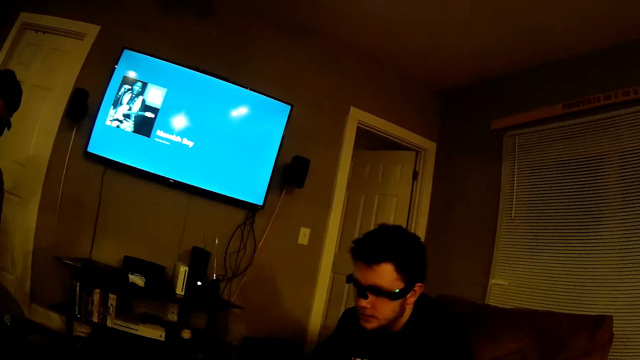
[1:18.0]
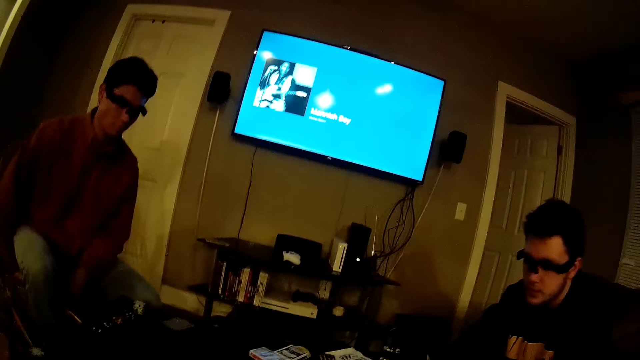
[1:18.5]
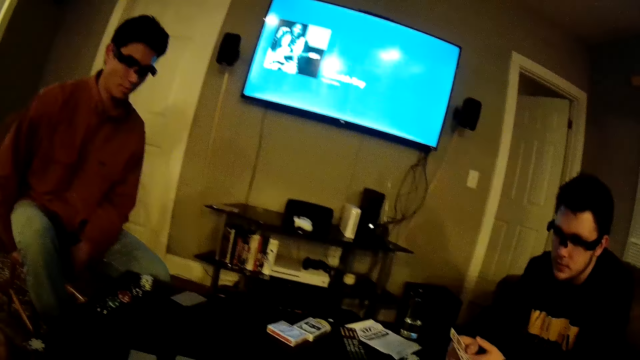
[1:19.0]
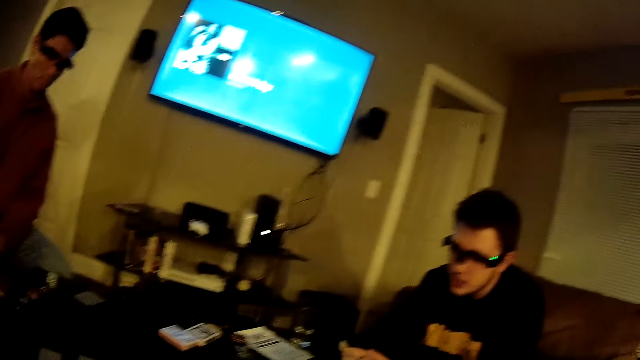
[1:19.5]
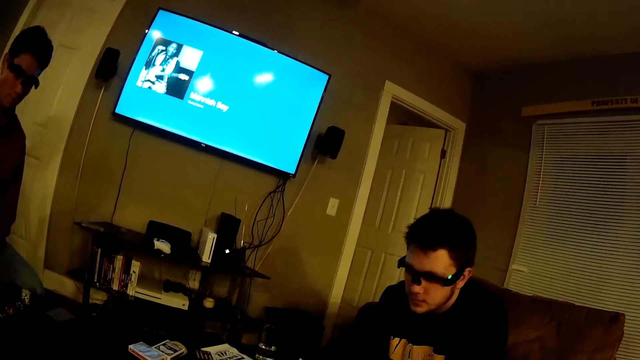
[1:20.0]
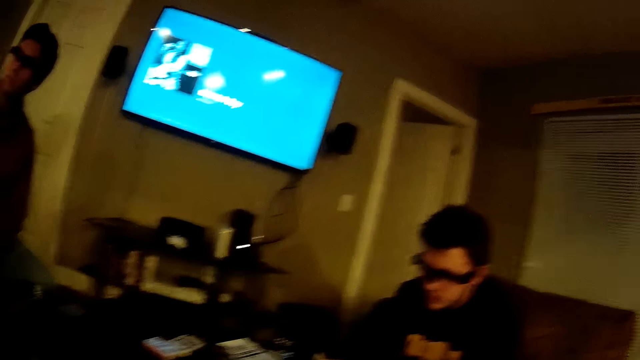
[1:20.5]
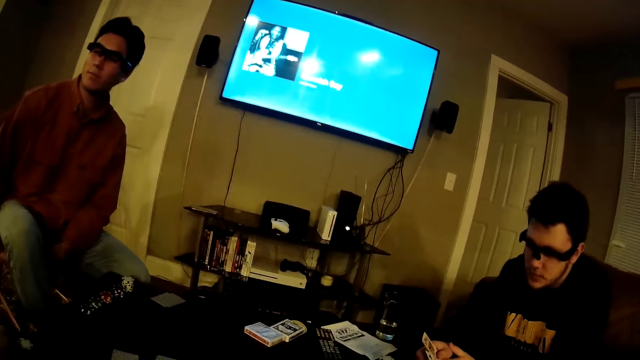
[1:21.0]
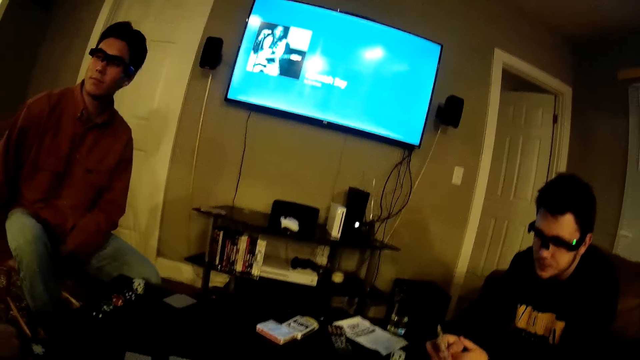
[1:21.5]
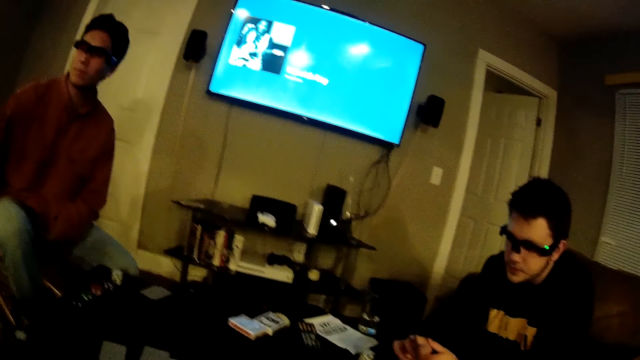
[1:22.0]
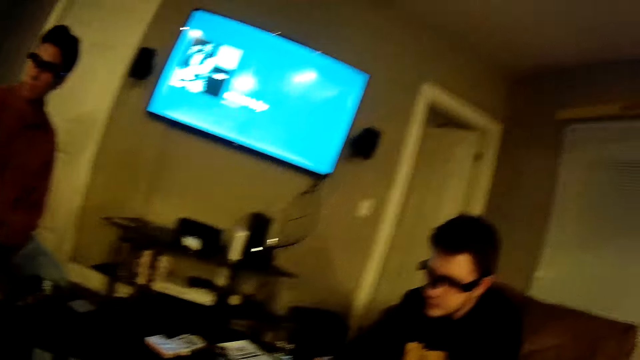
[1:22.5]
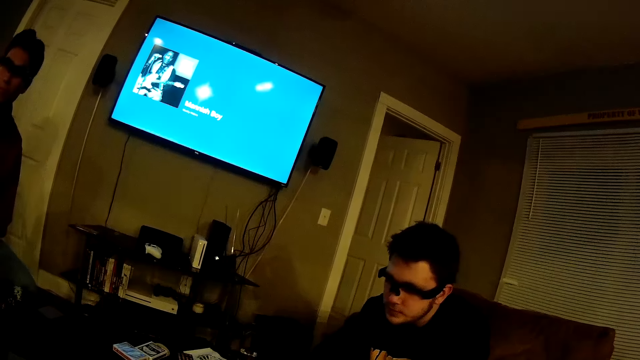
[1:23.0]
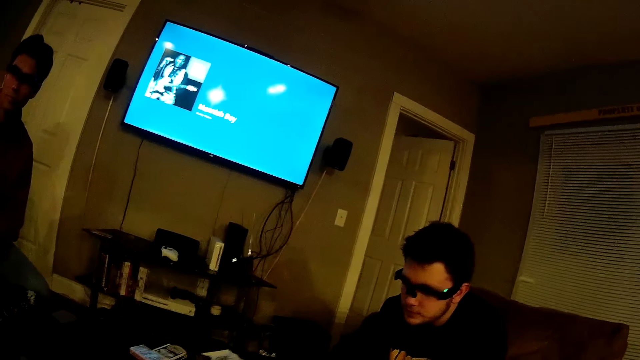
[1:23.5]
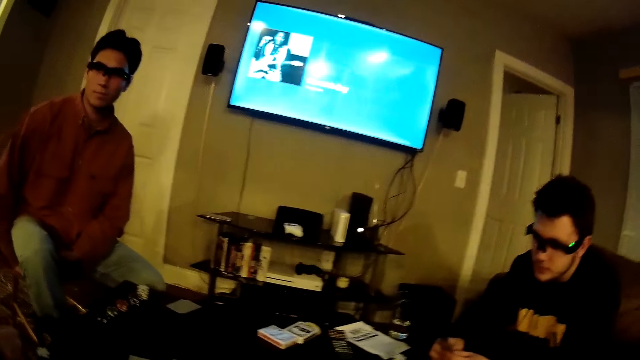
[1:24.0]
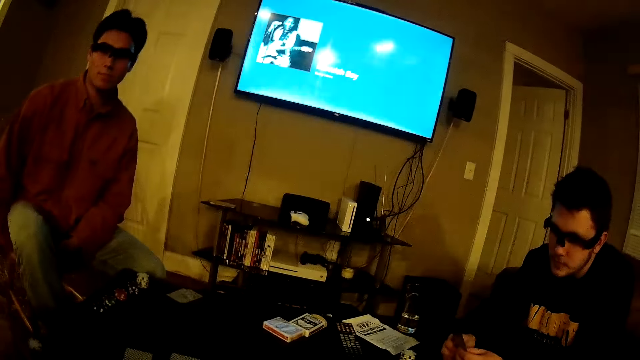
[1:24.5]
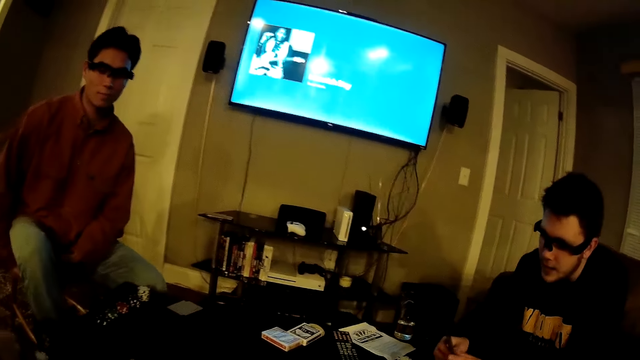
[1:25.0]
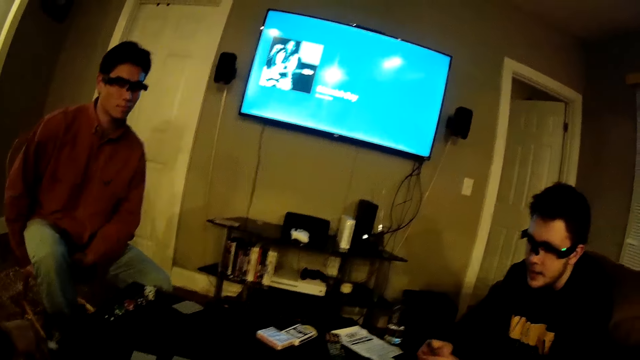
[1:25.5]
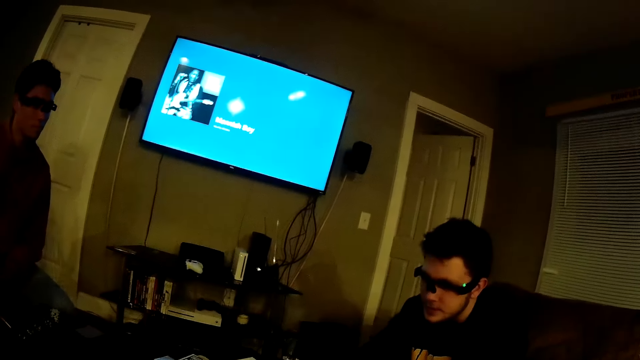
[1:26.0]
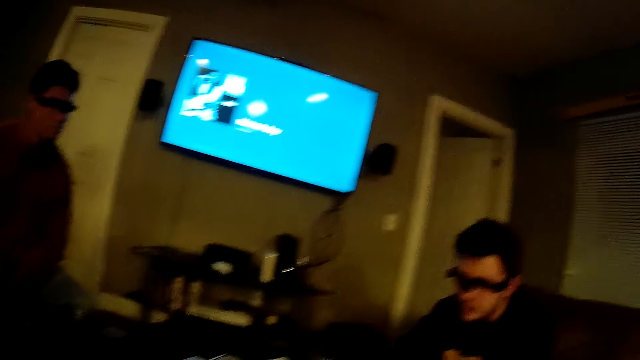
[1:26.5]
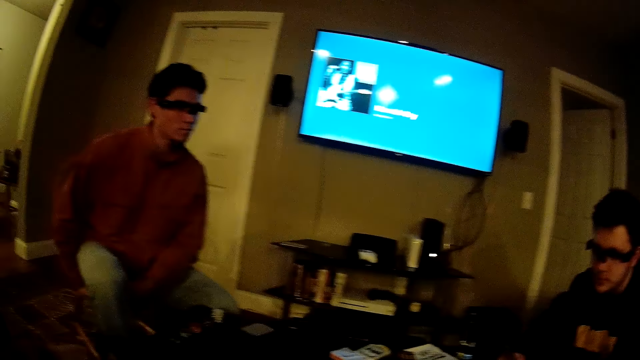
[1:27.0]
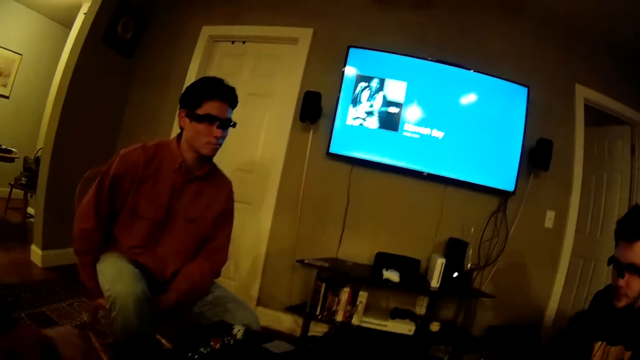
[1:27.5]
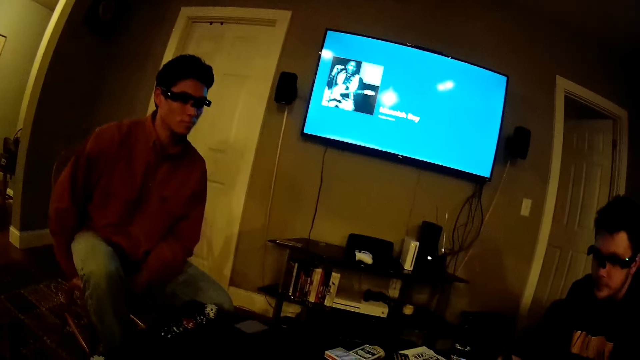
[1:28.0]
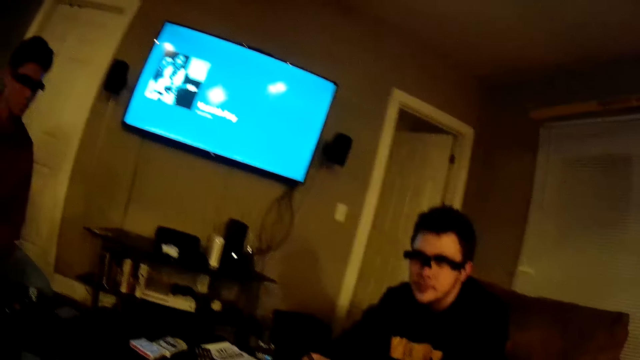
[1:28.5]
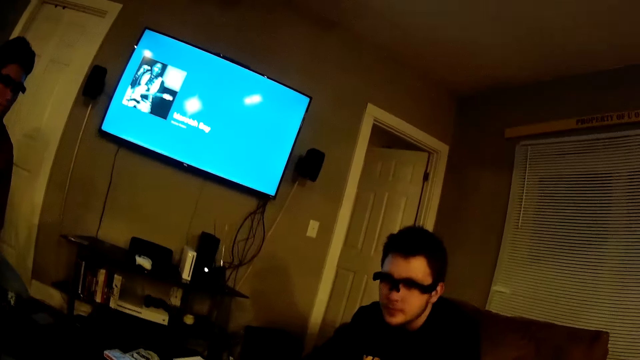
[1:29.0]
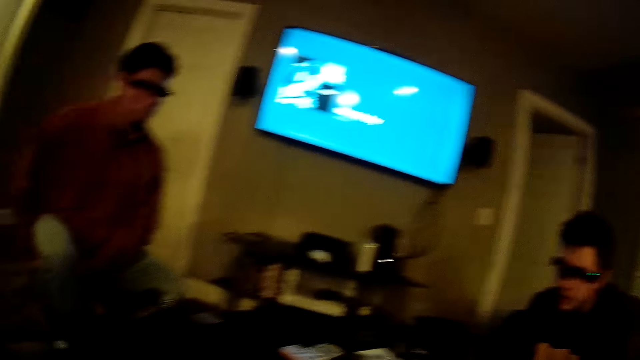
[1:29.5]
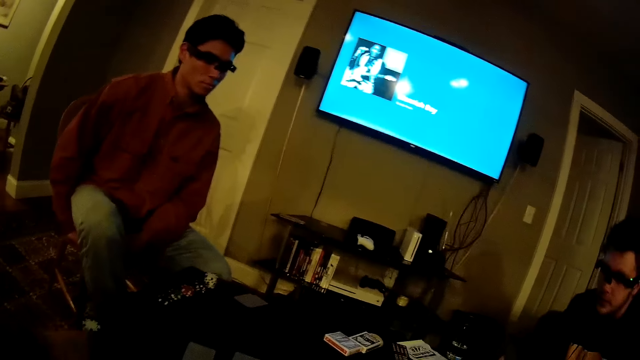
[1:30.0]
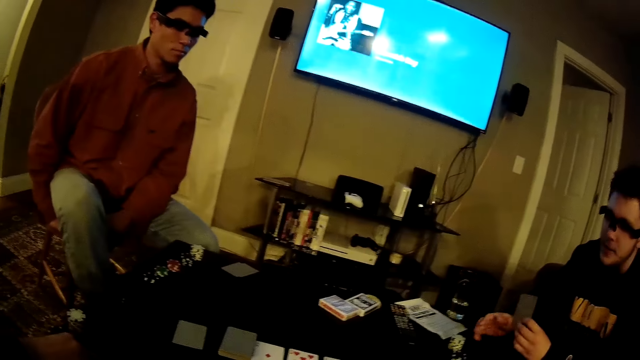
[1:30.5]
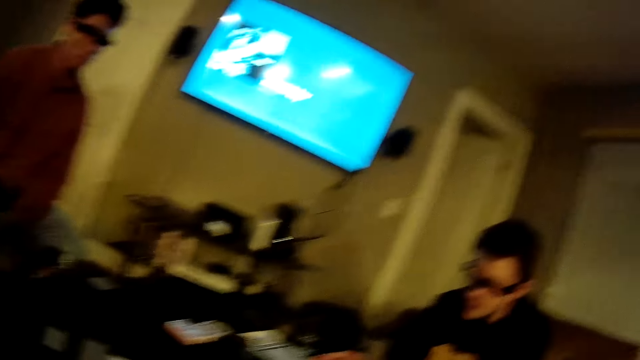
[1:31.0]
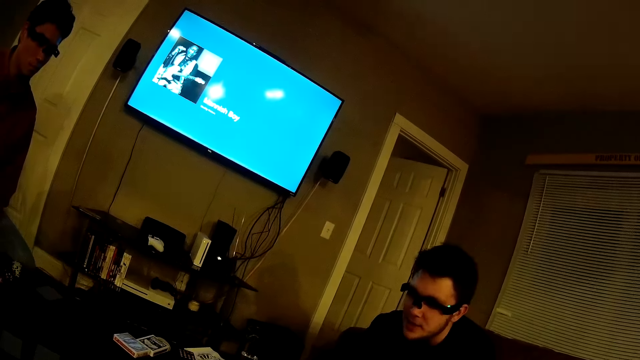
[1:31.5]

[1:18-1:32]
The man speaks to the camera wearer. The camera wearer speaks to the man.

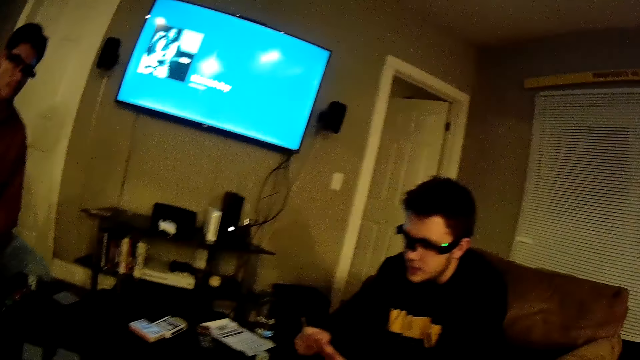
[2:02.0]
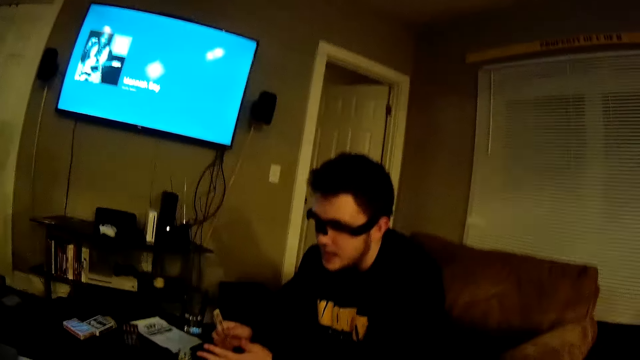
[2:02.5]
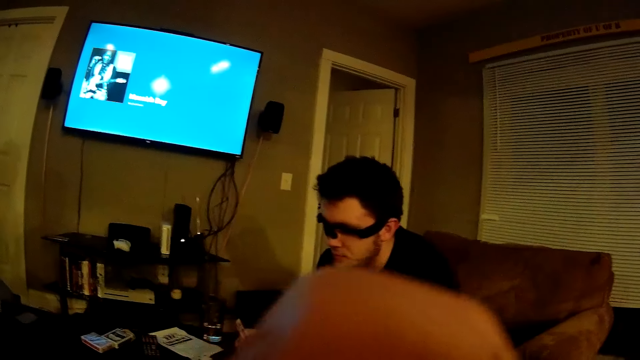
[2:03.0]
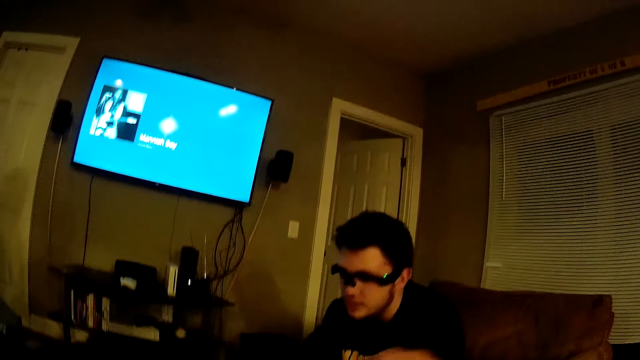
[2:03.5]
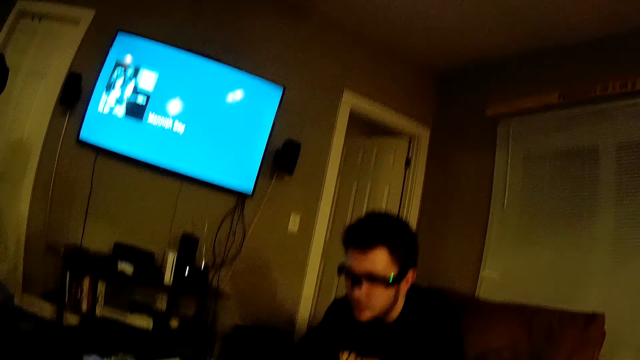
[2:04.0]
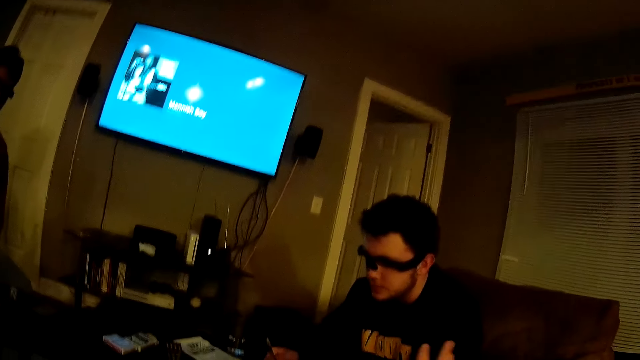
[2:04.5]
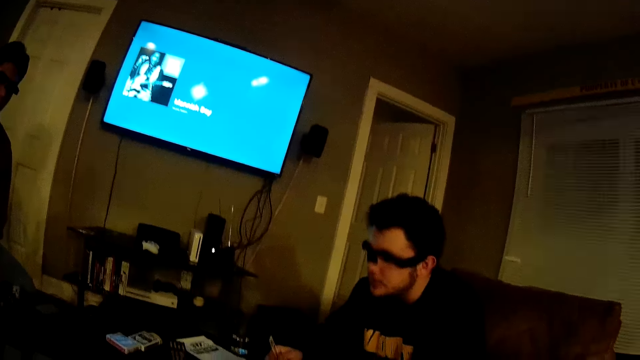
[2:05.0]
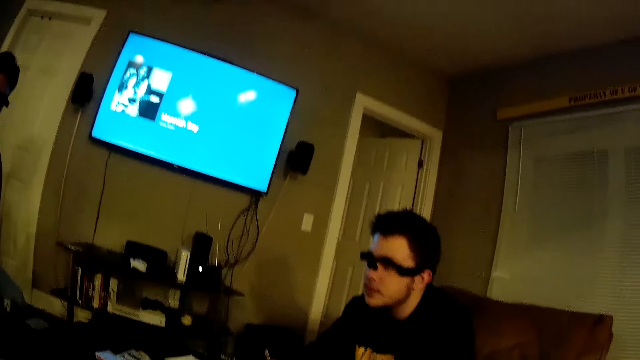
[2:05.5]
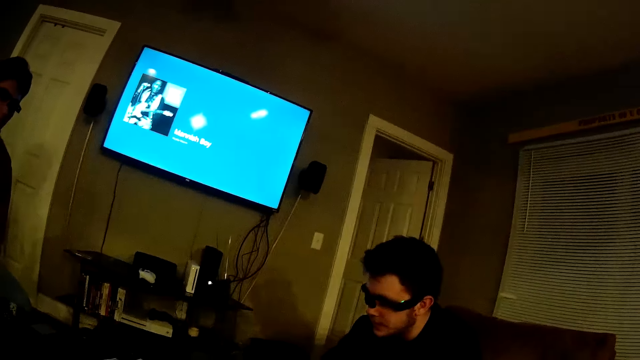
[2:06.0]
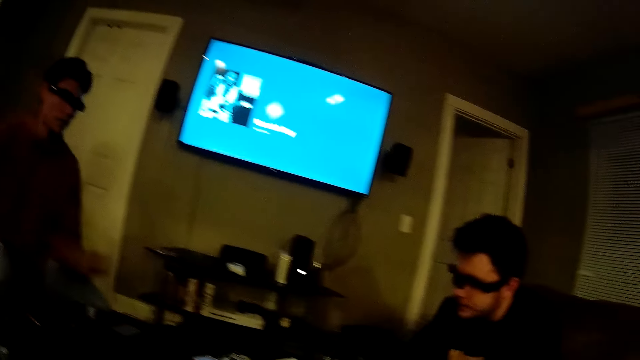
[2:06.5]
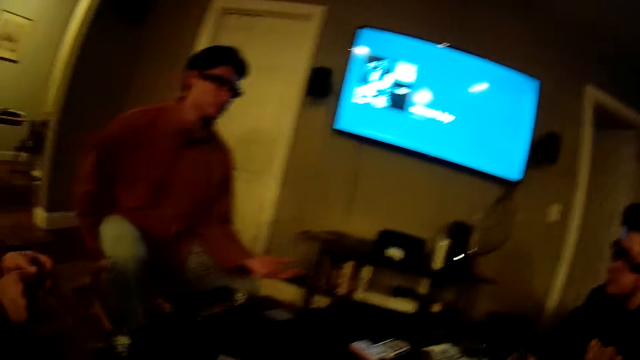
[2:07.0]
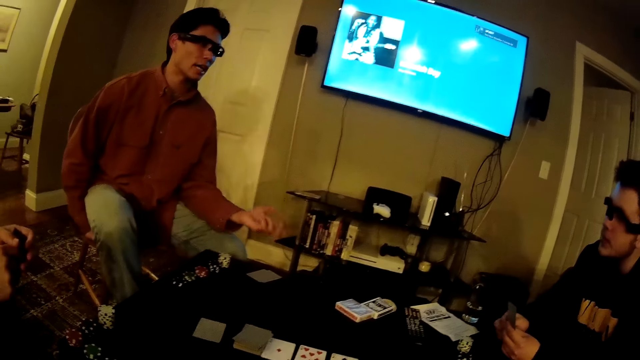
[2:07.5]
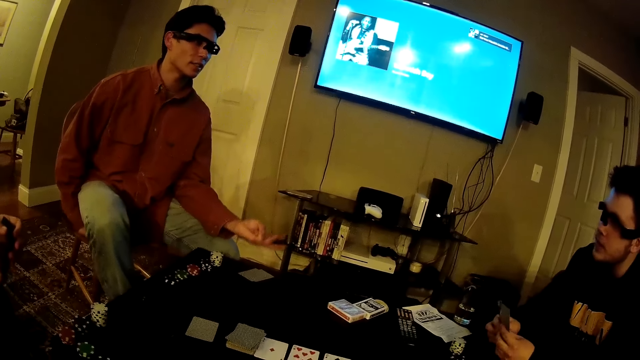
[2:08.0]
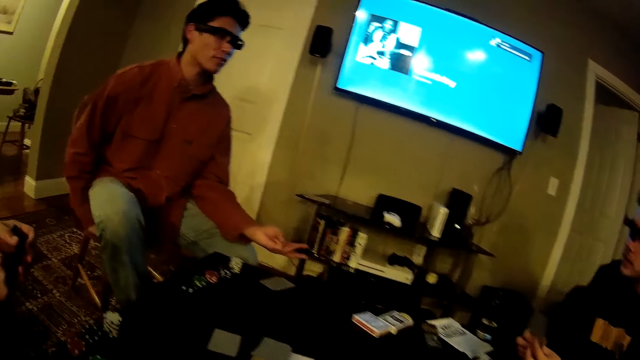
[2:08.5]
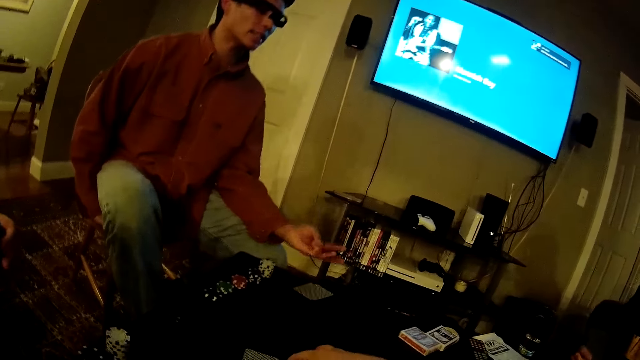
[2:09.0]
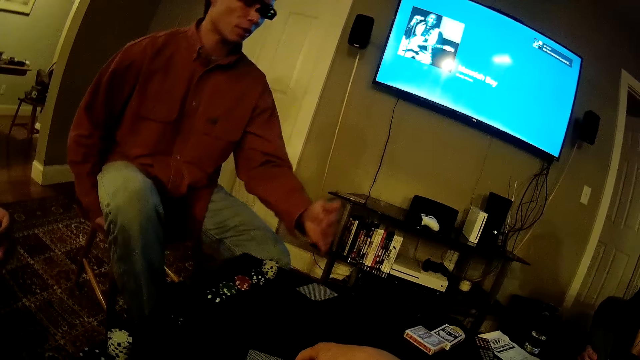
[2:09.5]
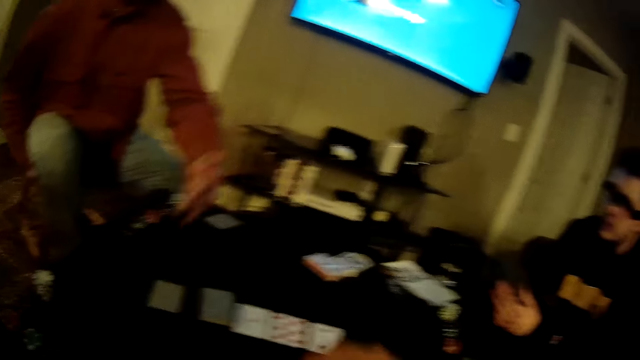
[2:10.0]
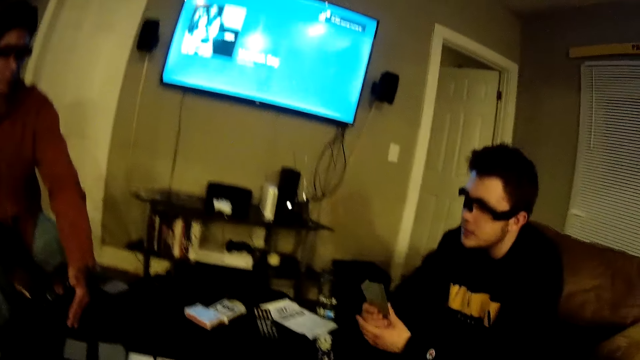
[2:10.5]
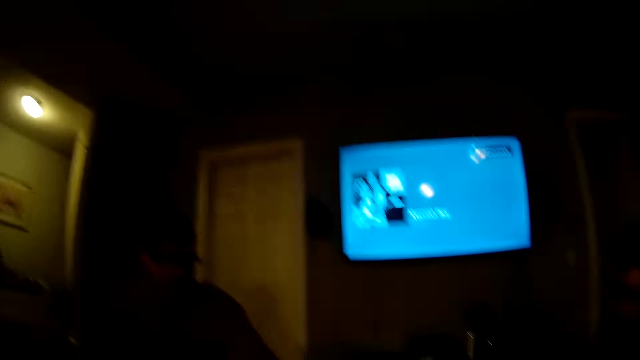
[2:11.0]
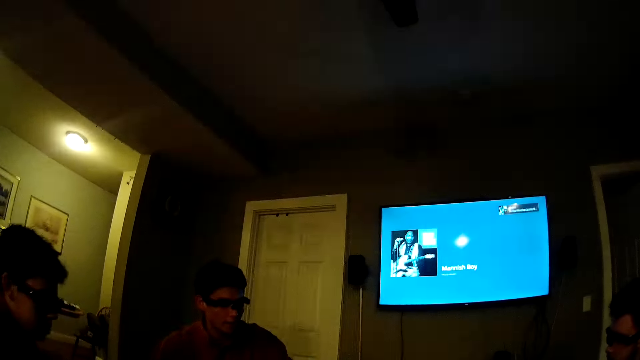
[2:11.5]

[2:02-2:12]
The camera wearer lifts his hands. A man speaks to another man. The camera wearer touches the cards on the table with his right hand.
